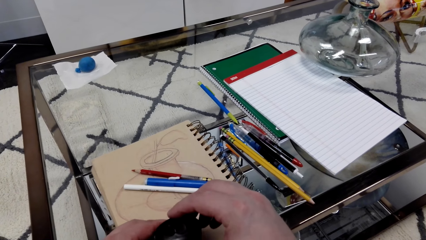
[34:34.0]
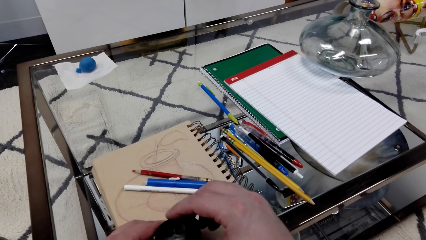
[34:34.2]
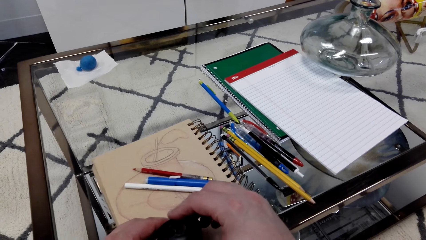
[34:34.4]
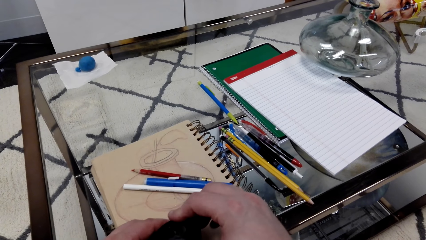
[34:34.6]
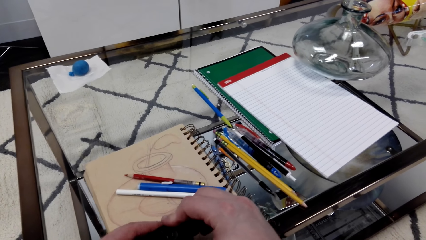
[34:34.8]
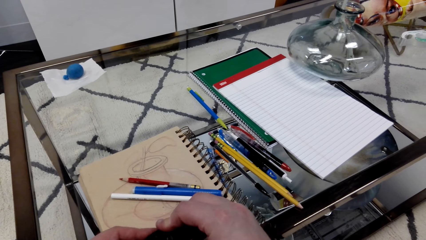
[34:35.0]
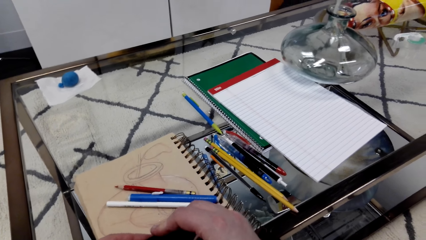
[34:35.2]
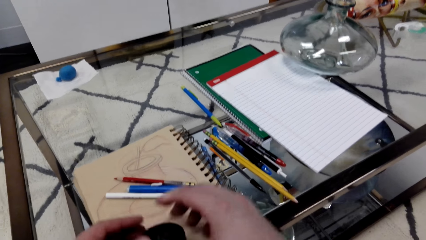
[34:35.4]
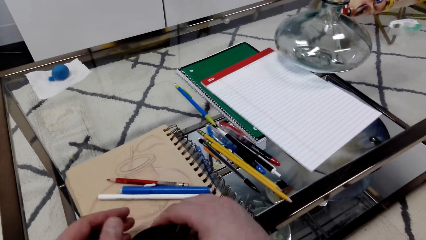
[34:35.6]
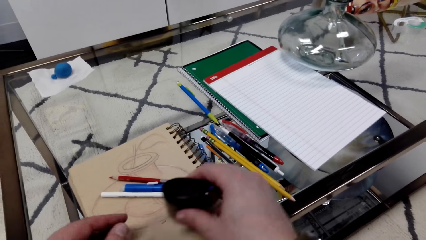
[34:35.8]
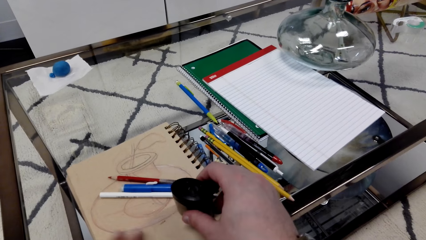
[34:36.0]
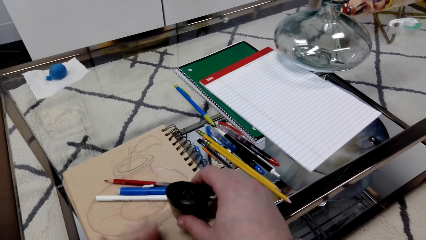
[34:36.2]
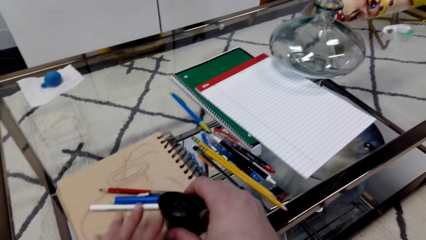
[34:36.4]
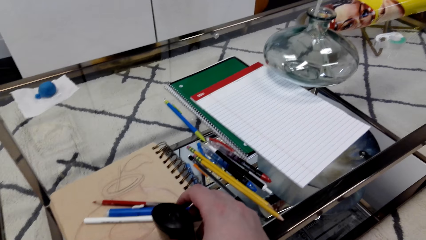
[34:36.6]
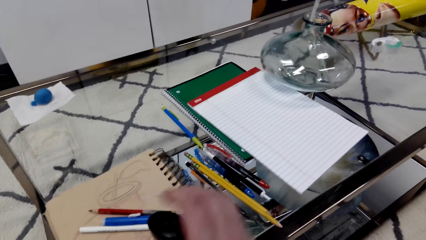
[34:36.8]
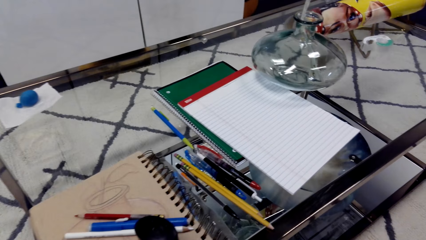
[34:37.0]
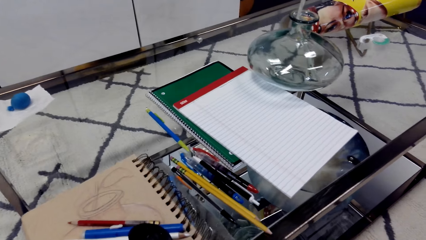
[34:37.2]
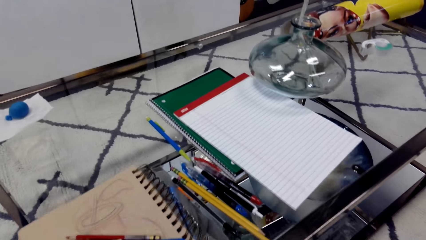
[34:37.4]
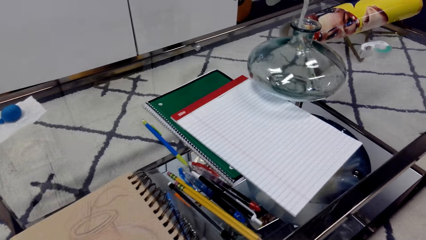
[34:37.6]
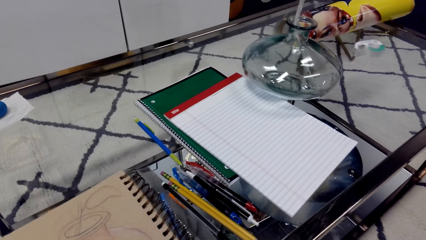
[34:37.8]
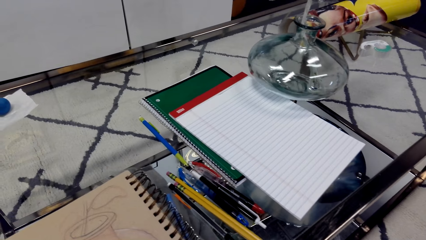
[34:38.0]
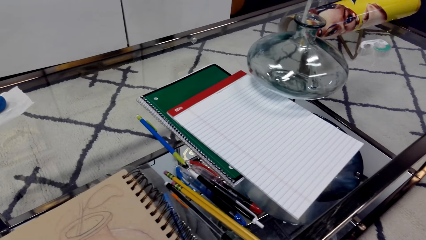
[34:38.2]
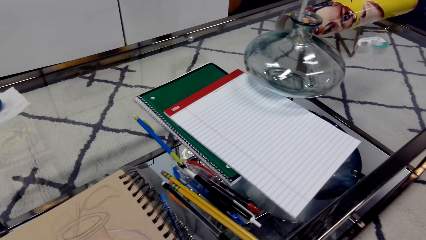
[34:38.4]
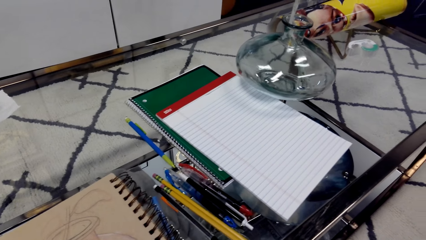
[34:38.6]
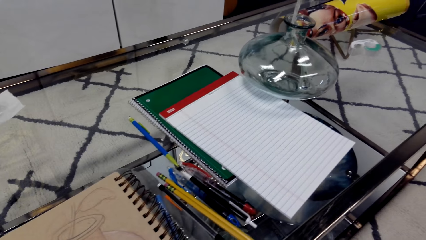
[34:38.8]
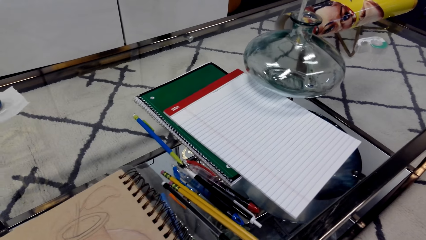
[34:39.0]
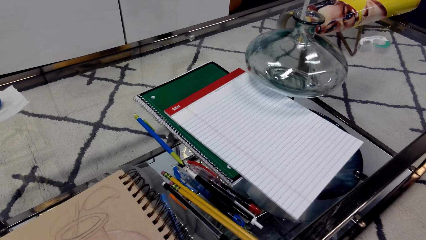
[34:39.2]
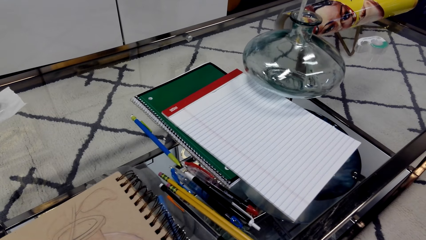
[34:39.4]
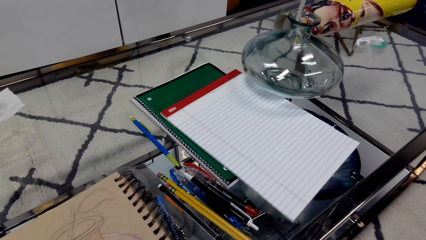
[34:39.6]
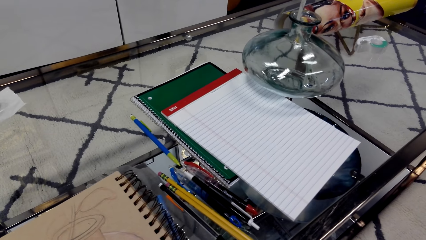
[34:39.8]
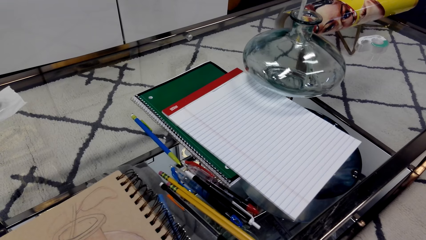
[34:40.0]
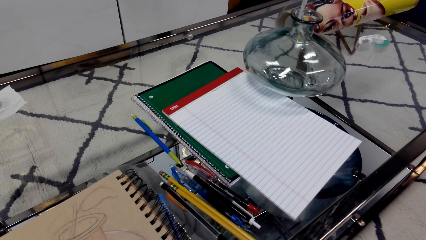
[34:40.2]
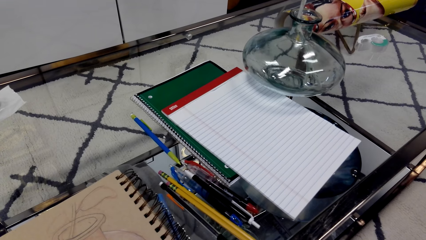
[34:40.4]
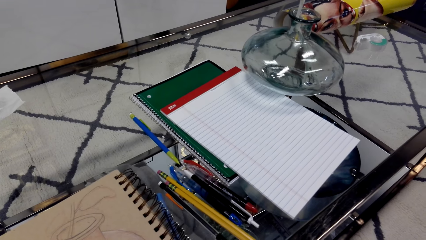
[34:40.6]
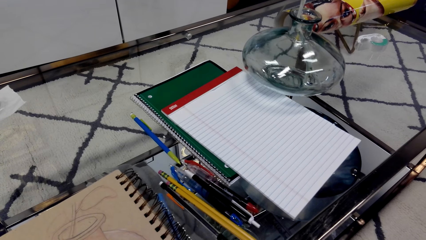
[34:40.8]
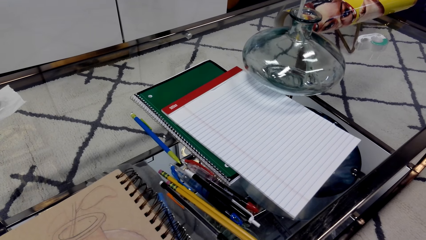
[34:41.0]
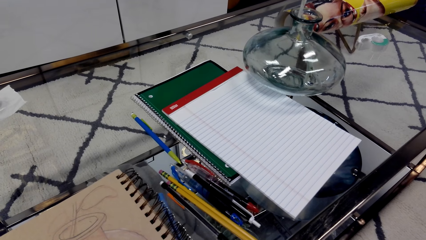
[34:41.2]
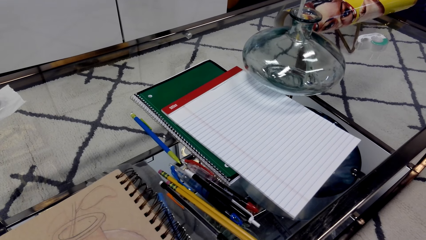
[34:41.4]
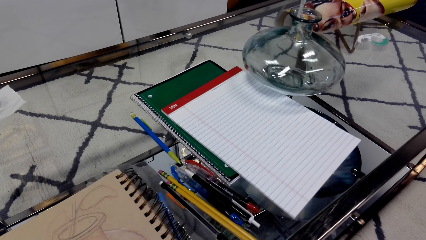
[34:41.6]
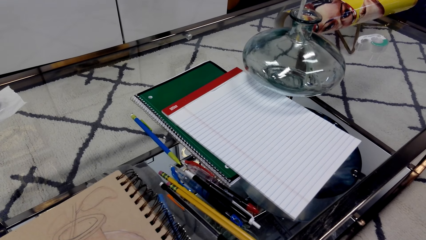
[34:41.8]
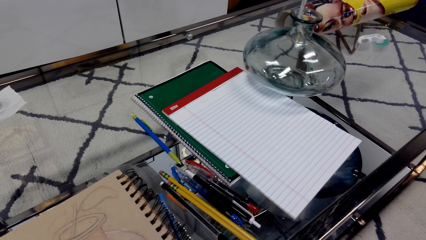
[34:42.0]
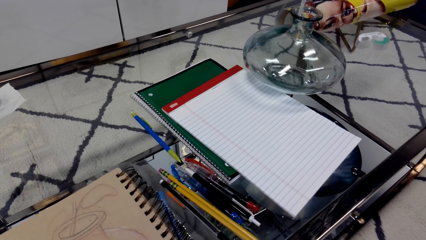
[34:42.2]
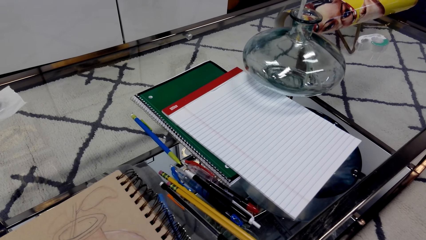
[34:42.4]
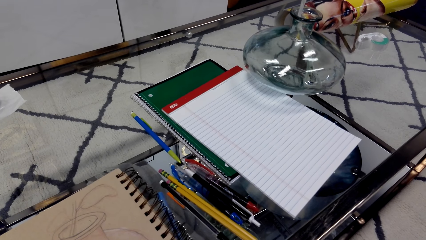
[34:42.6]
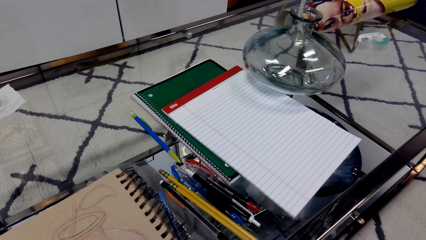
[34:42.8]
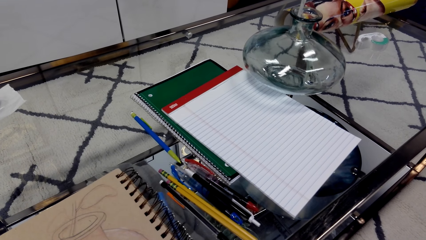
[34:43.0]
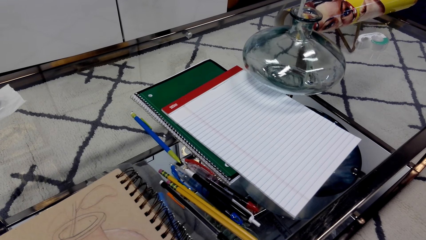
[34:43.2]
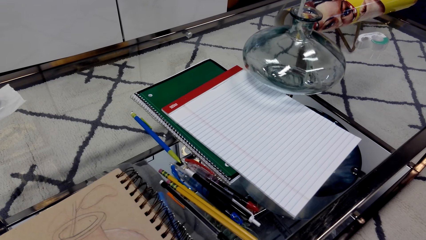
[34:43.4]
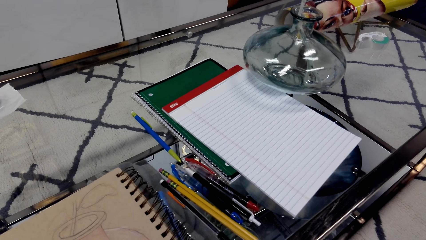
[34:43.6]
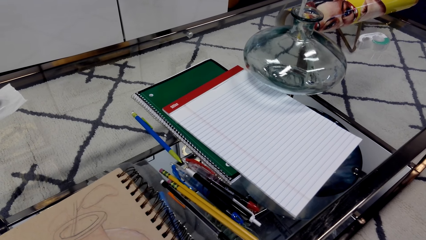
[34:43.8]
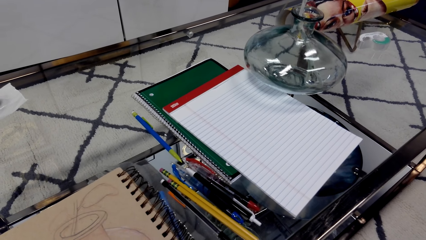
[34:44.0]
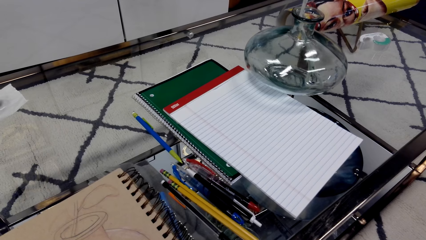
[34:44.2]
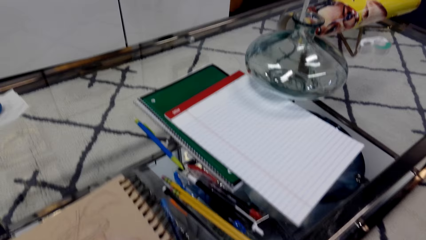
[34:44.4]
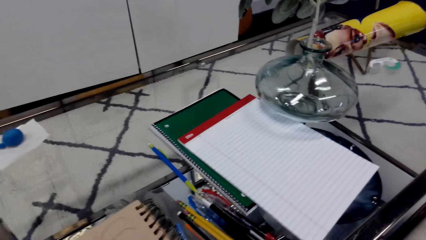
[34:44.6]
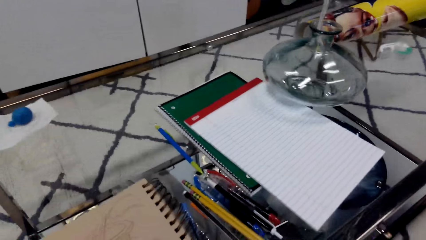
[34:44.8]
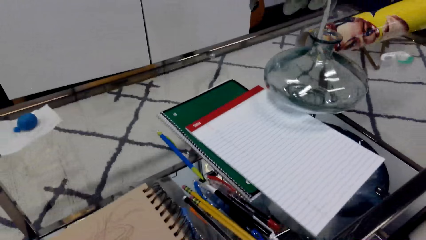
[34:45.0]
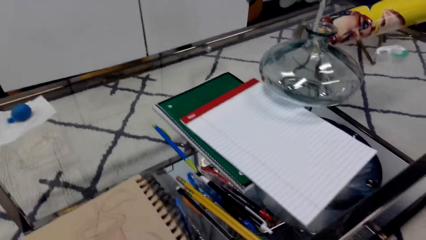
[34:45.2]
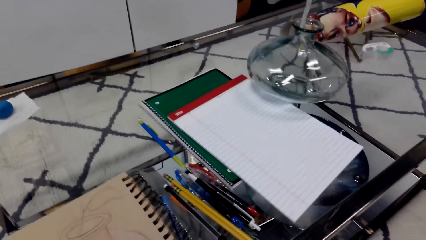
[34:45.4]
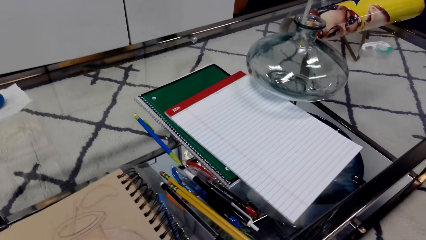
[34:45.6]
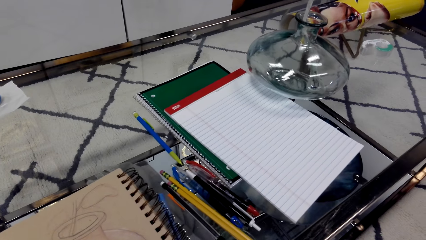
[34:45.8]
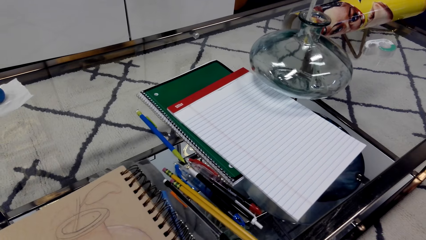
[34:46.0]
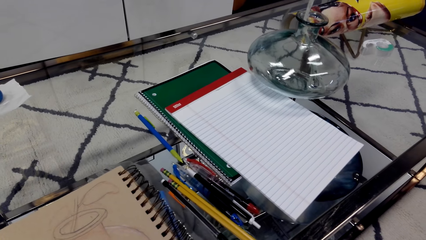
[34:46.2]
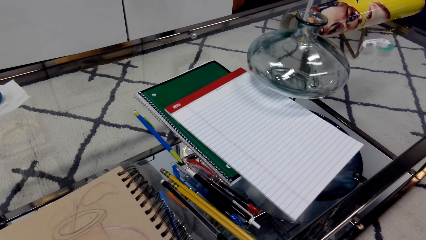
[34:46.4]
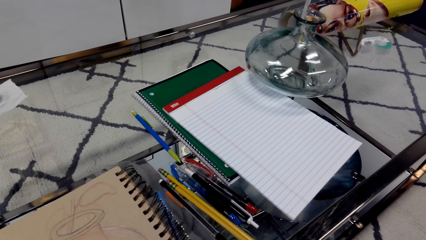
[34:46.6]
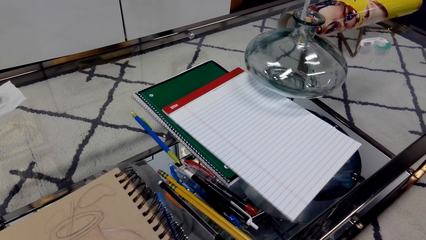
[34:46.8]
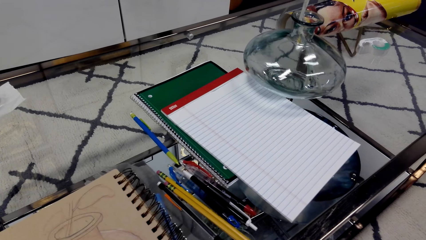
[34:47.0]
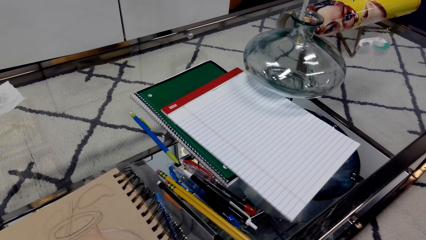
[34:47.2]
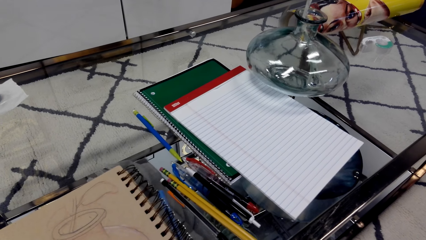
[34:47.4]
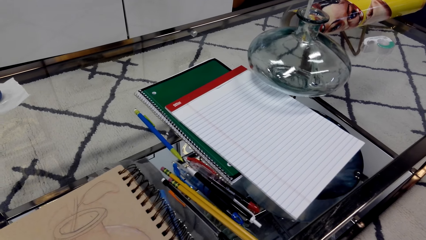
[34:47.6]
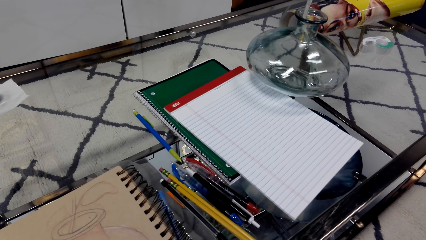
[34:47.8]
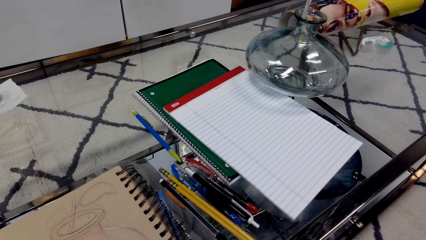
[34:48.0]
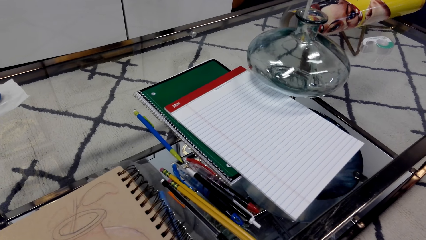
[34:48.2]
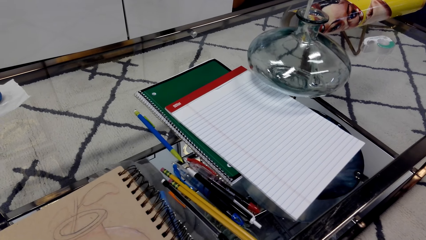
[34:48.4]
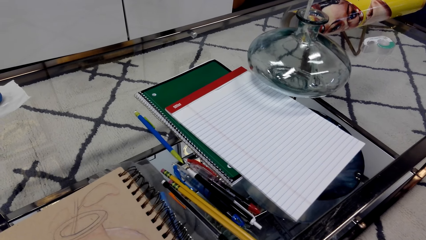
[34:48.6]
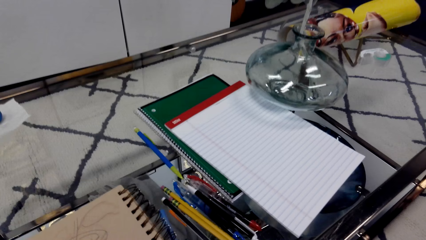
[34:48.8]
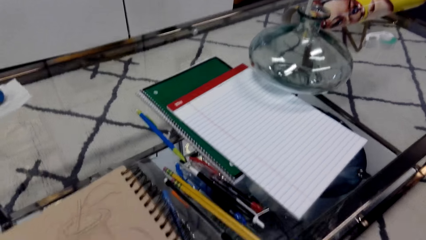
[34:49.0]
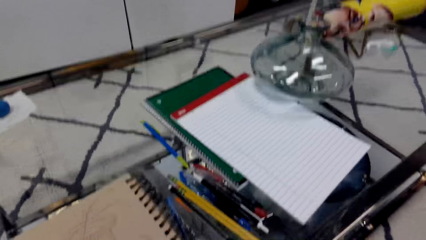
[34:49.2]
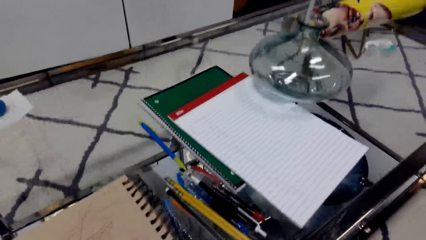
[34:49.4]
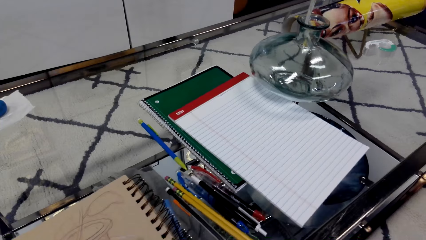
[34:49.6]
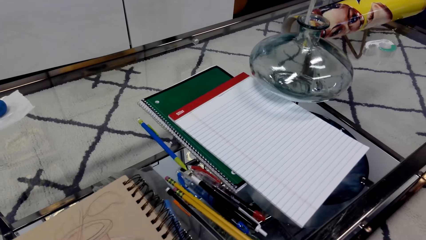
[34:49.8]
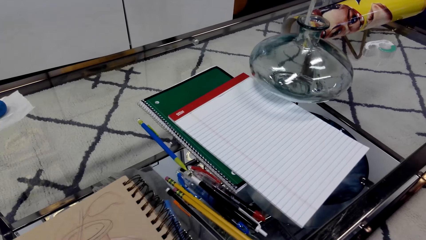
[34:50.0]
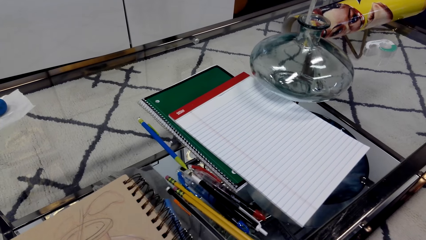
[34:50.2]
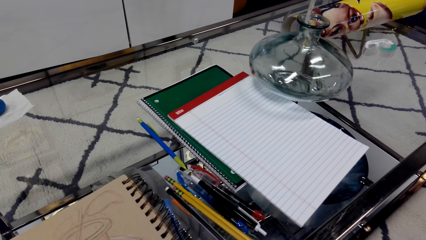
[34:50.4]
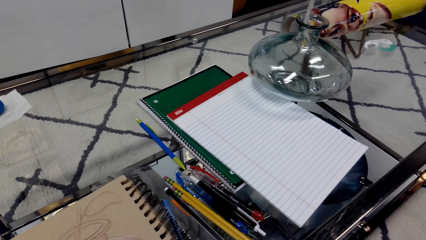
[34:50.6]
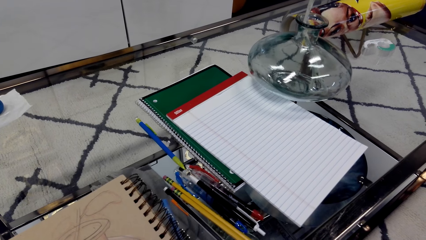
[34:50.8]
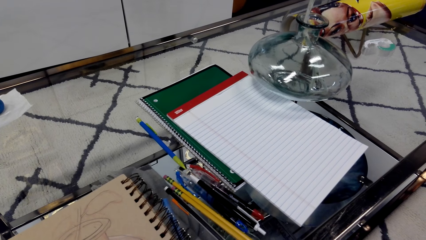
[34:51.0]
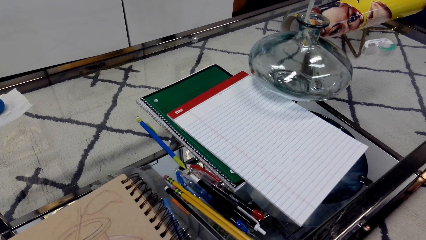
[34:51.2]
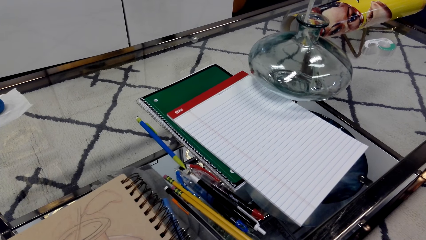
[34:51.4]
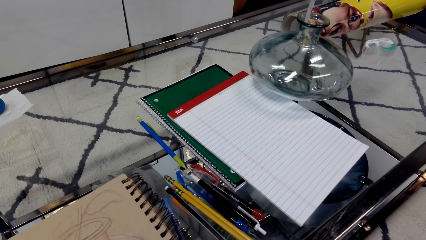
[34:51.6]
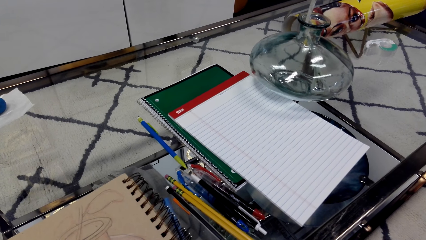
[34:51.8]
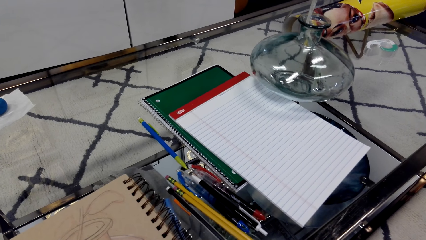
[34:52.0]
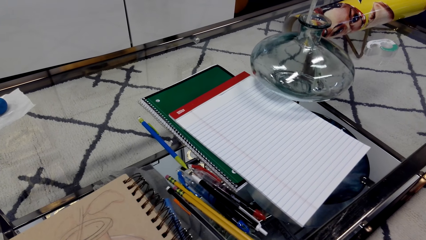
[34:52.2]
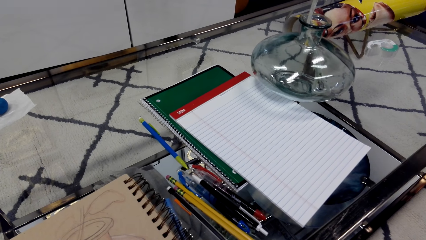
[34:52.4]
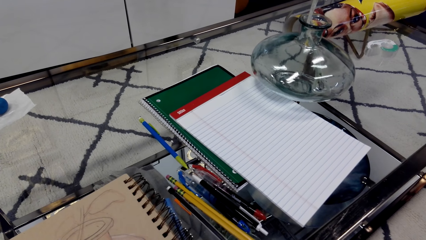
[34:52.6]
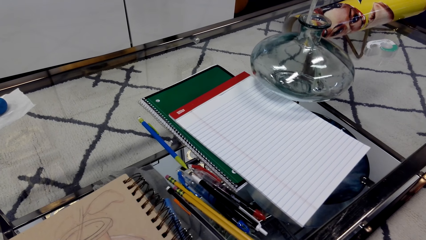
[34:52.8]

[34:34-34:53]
The camera wearer closes the sharpener. They interact with someone.
